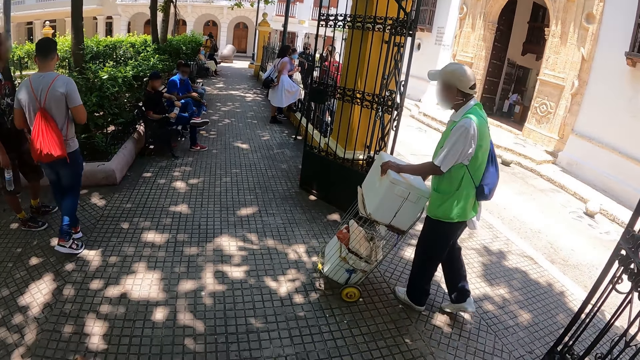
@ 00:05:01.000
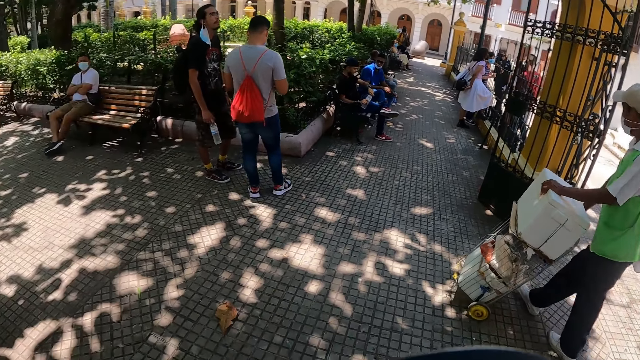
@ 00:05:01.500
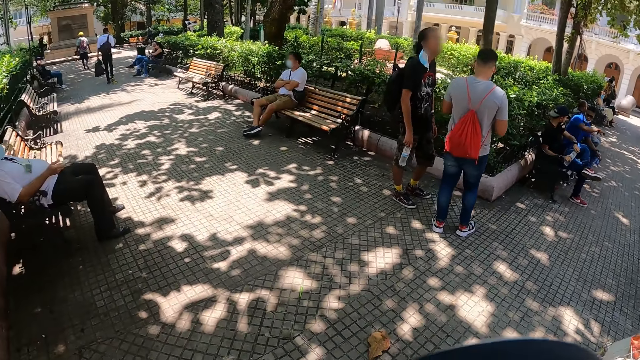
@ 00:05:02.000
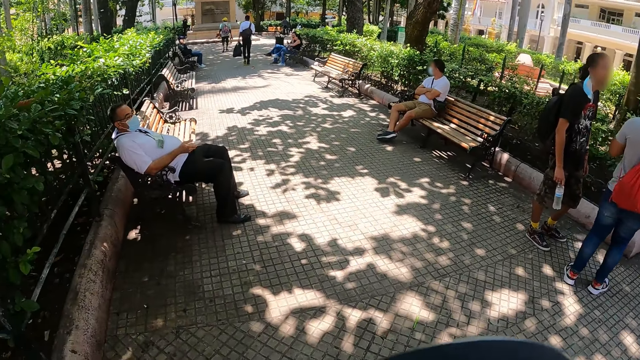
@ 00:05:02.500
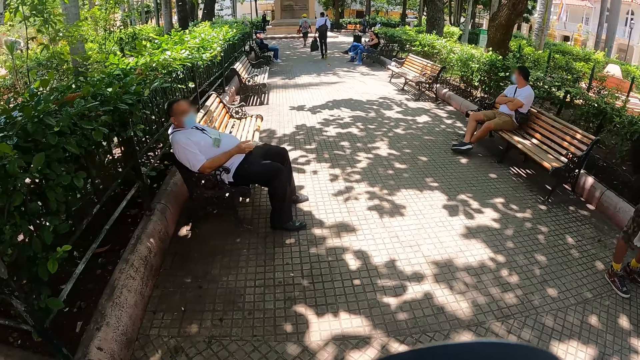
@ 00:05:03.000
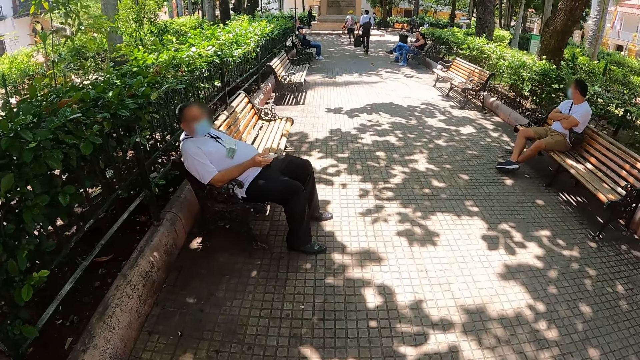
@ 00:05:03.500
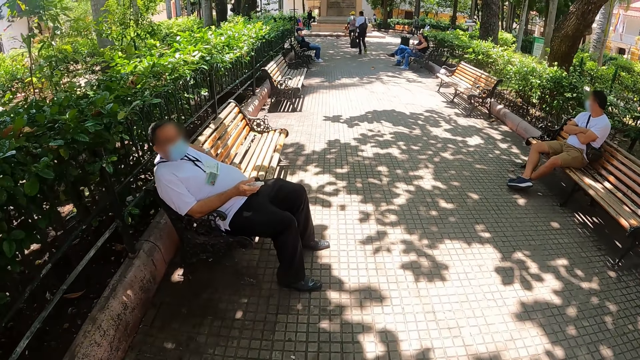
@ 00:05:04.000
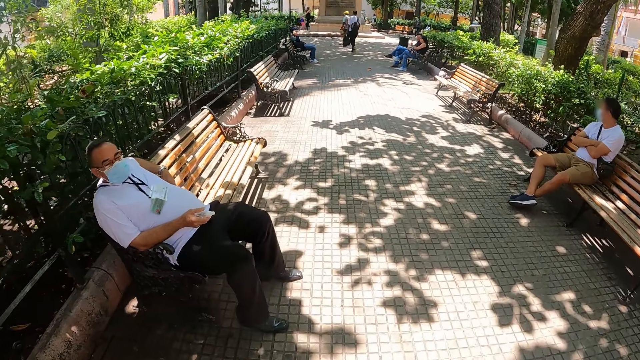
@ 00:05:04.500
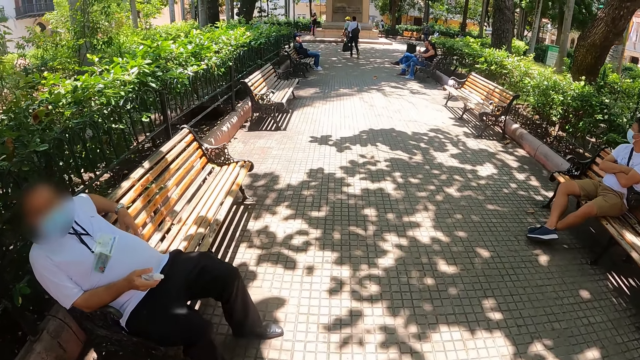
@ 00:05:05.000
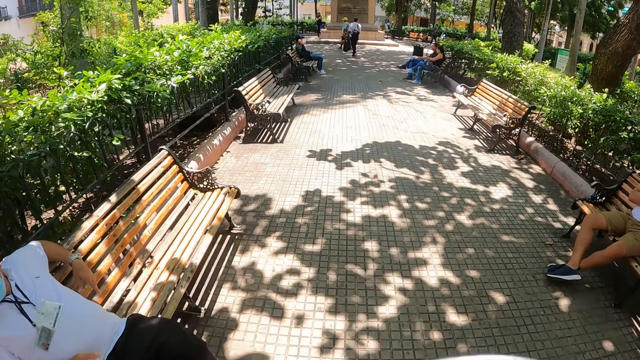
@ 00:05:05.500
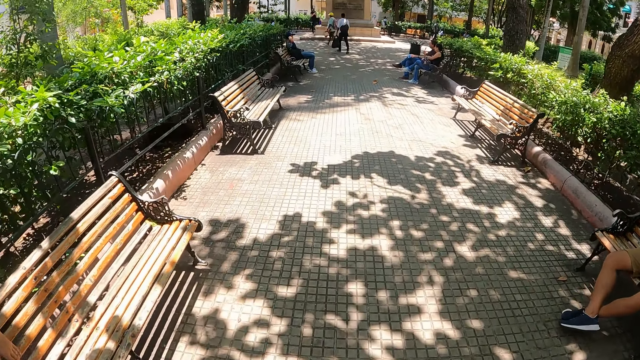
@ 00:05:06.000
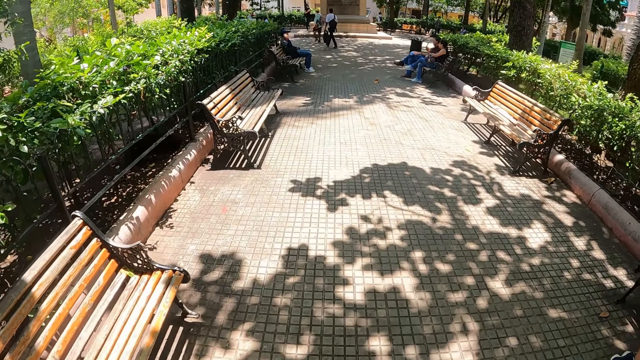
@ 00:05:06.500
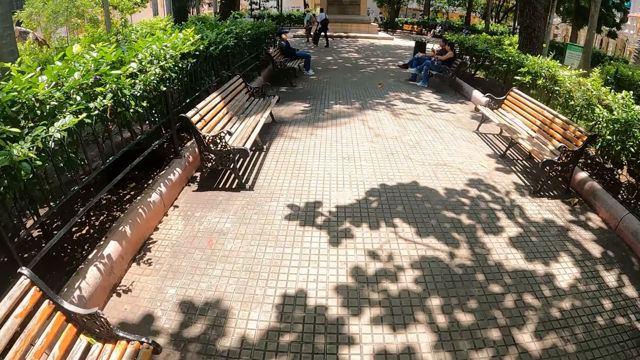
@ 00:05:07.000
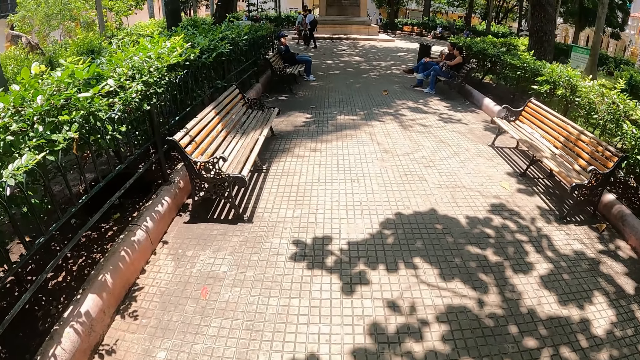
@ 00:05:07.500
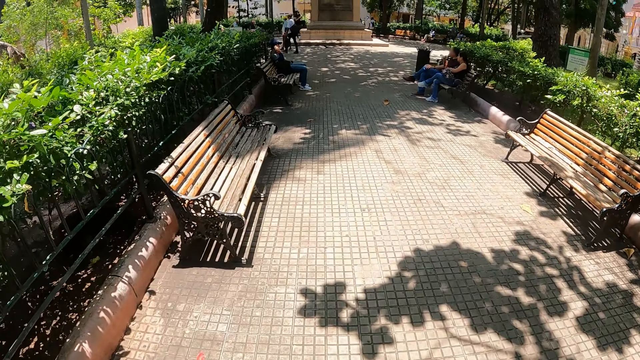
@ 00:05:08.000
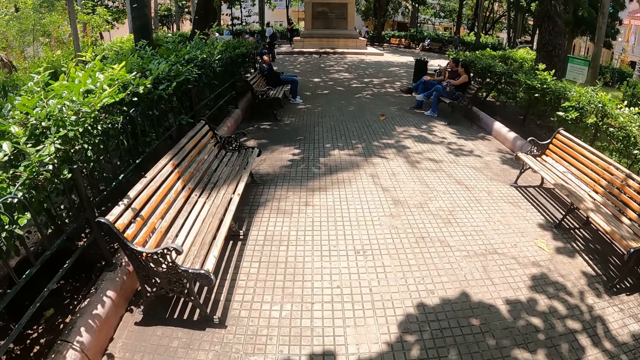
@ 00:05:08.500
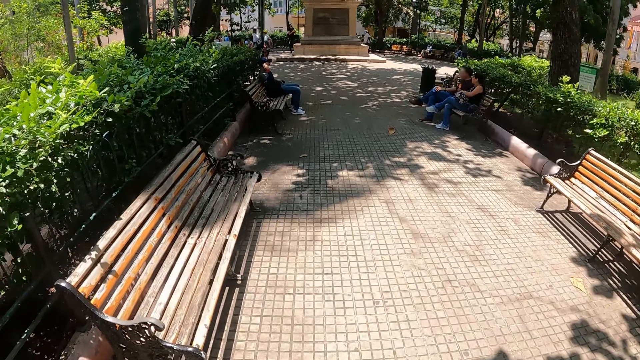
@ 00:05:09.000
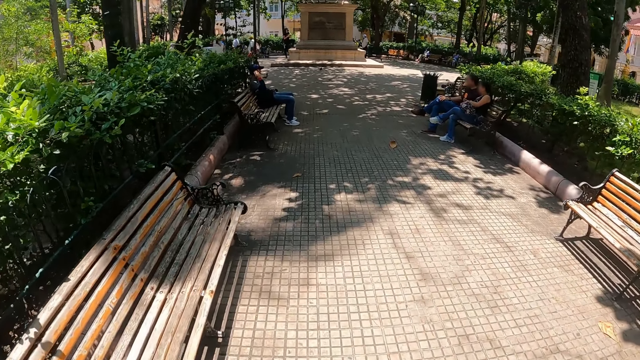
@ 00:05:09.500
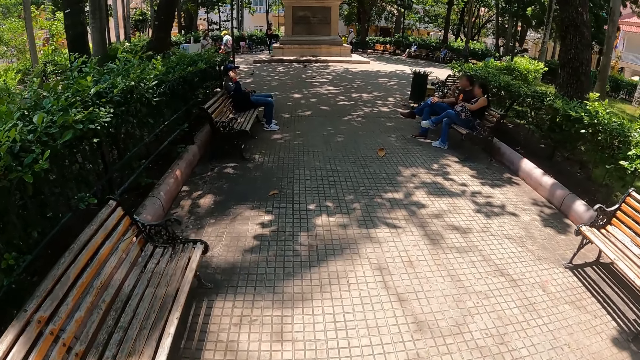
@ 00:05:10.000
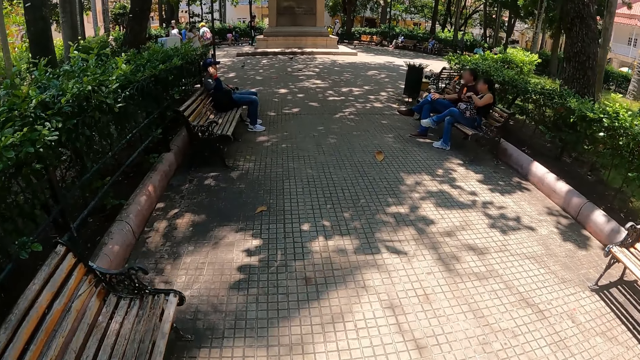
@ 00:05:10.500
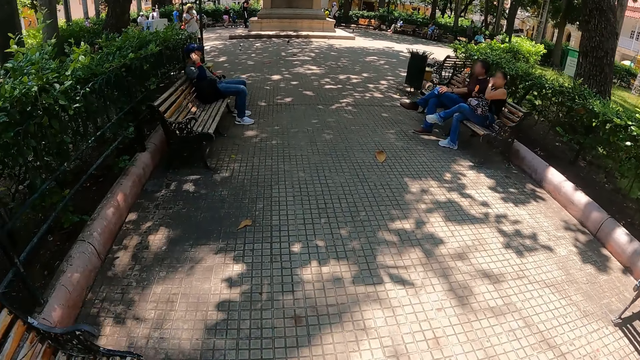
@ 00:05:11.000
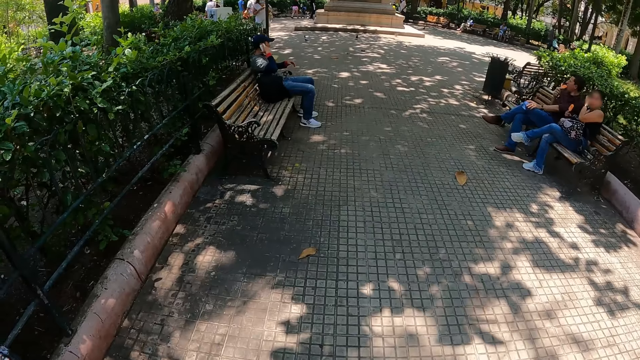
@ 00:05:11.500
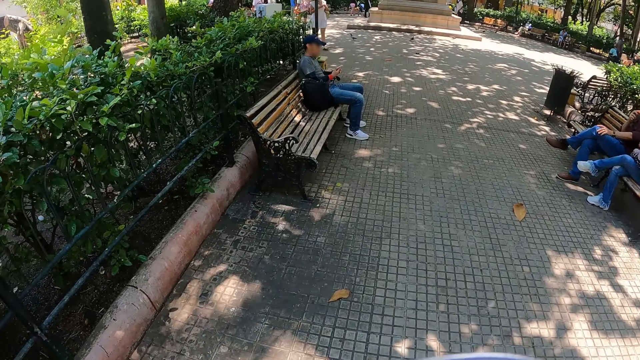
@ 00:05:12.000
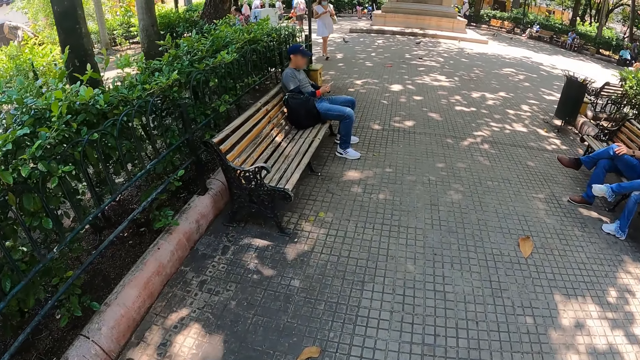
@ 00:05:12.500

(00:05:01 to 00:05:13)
The camera wearer walks around the pavement.

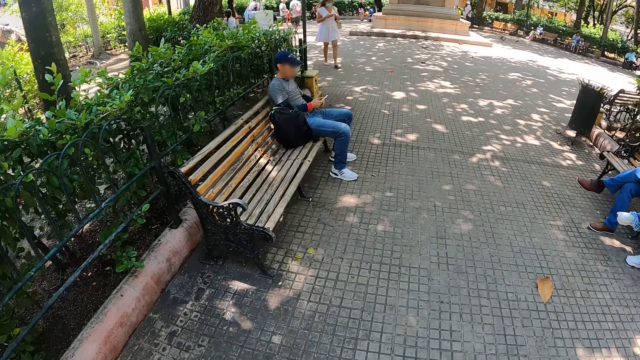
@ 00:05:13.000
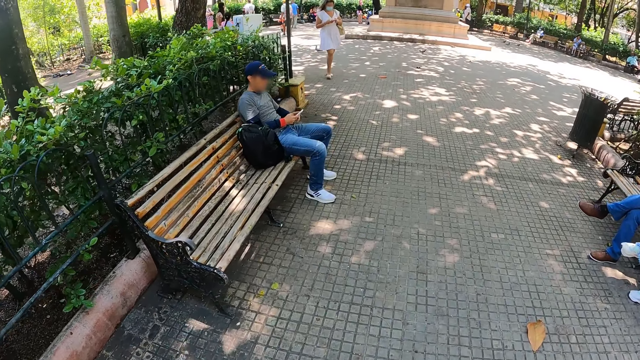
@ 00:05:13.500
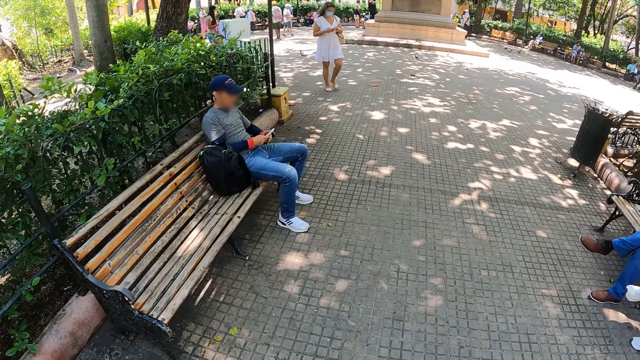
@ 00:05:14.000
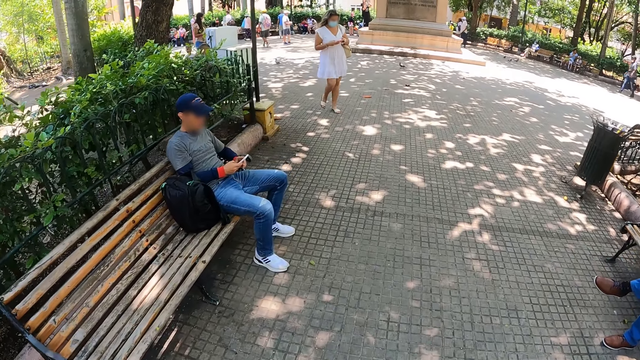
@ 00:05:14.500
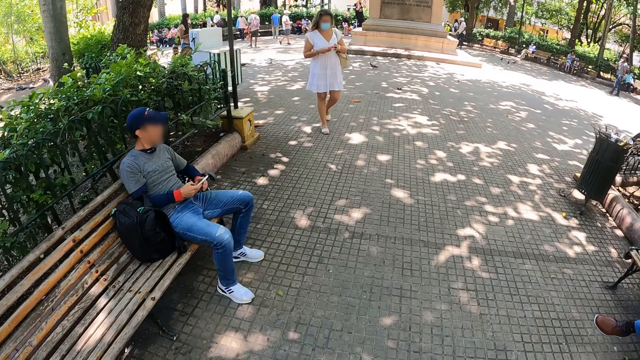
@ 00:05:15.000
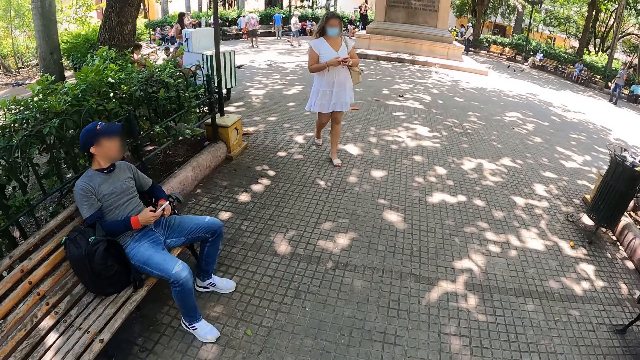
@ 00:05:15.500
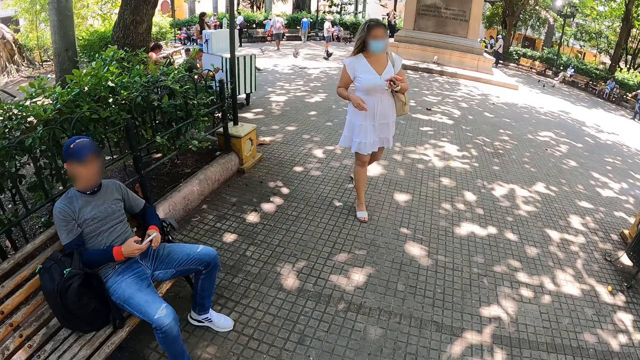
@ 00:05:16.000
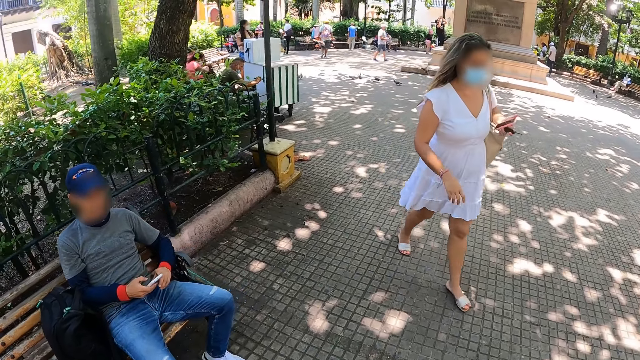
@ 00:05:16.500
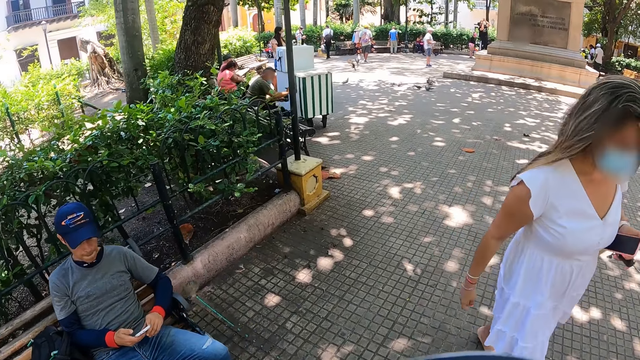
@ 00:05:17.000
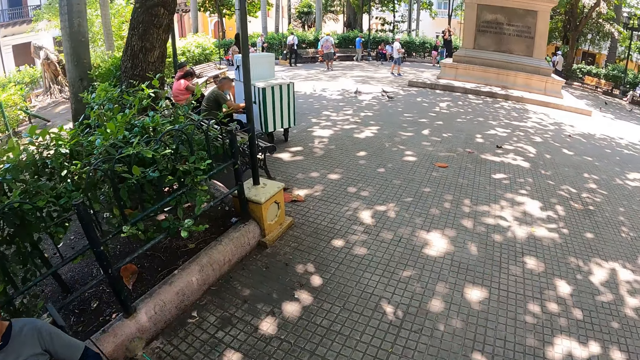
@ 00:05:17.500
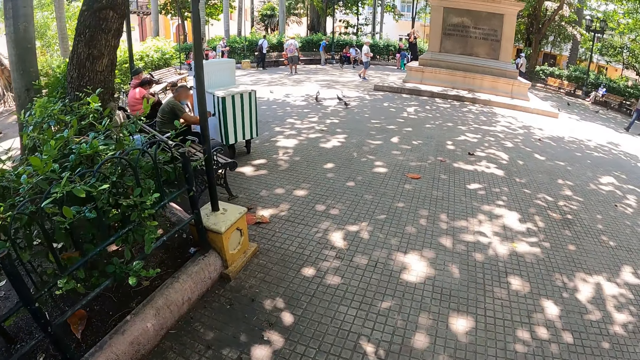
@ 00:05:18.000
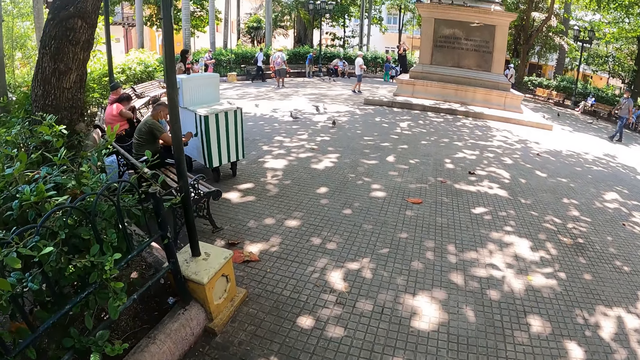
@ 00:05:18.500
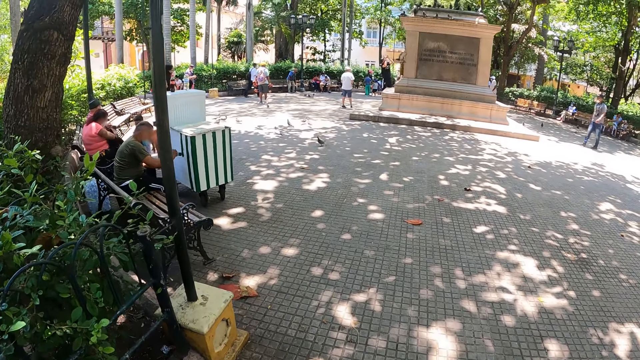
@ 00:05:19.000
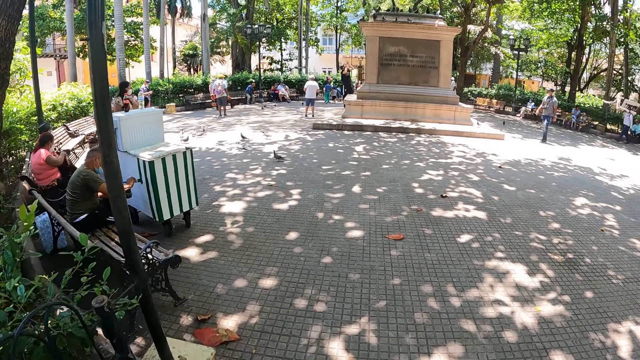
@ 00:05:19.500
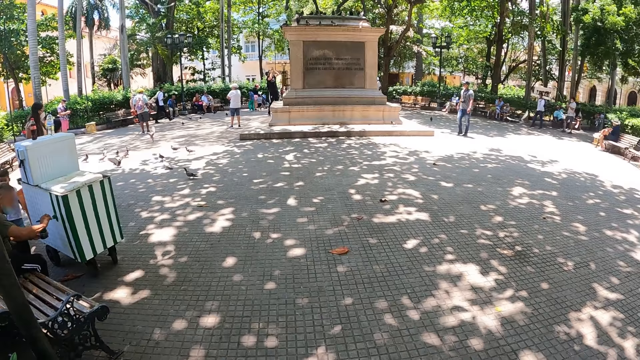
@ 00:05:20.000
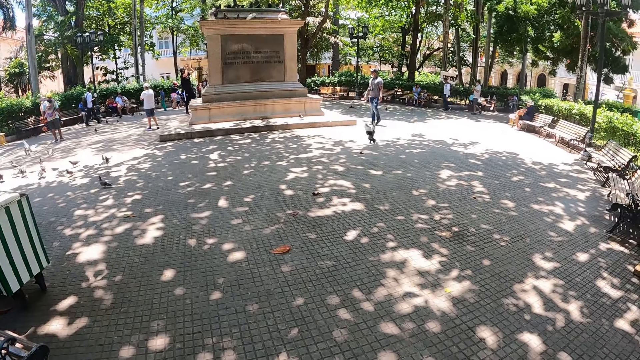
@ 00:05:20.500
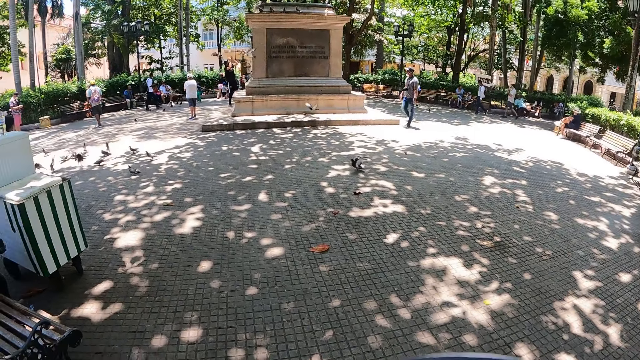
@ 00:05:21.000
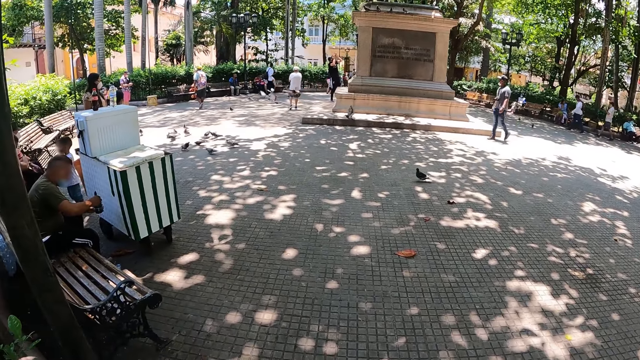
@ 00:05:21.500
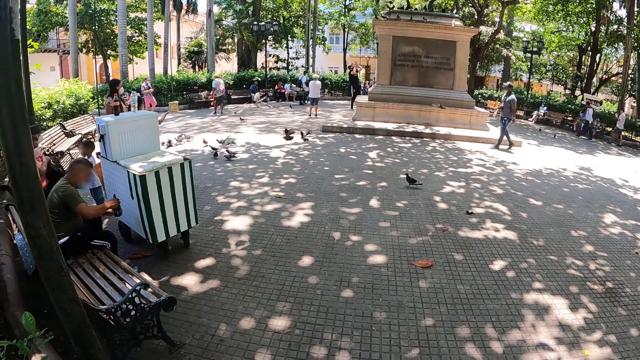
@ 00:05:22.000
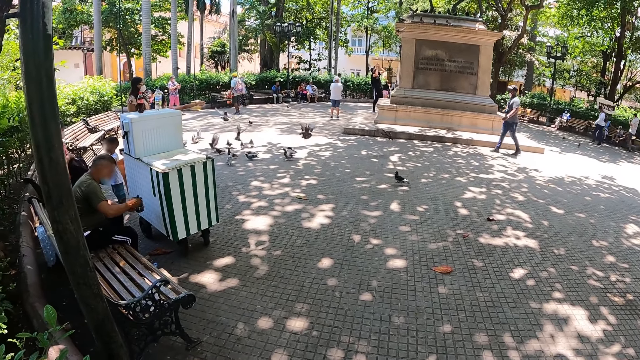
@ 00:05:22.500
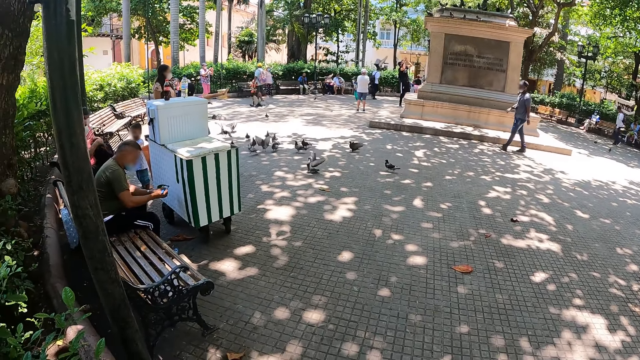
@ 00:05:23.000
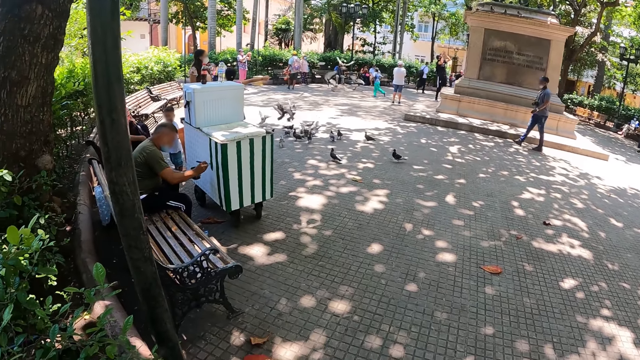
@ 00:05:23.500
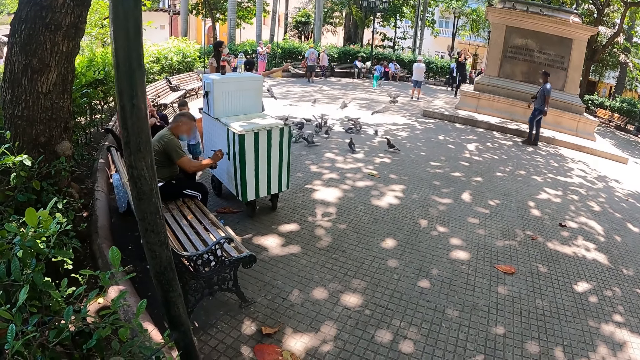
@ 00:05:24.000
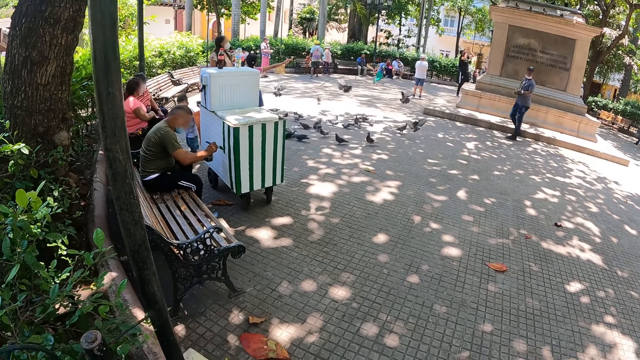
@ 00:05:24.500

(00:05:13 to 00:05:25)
The camera wearer stares at the pigeons on the pavement.
